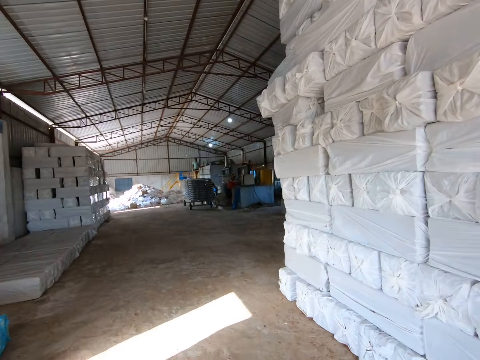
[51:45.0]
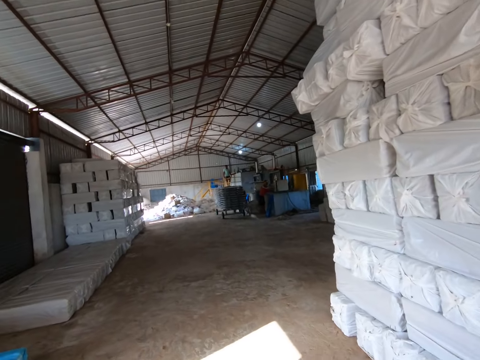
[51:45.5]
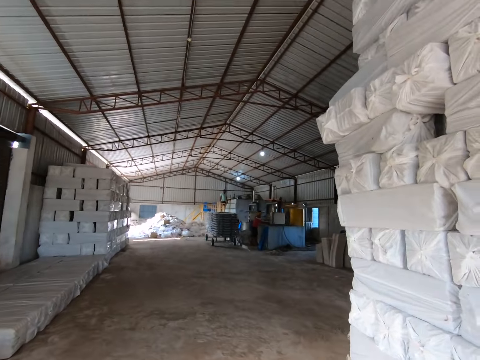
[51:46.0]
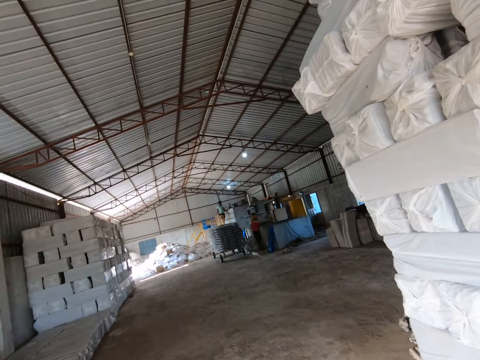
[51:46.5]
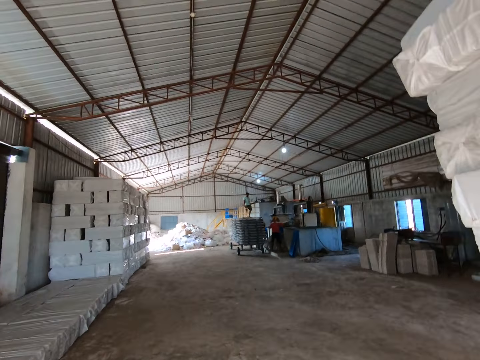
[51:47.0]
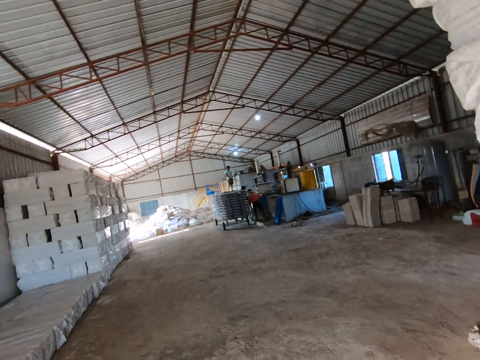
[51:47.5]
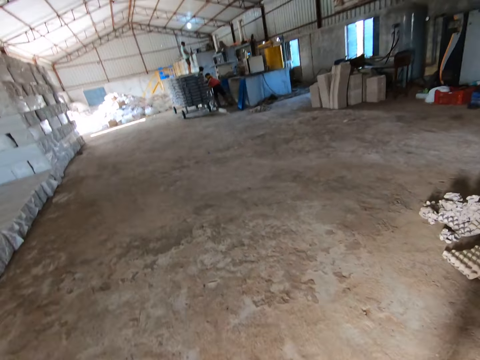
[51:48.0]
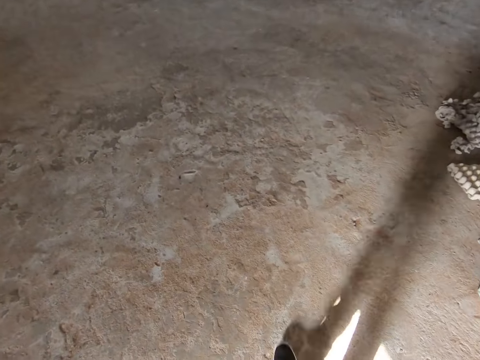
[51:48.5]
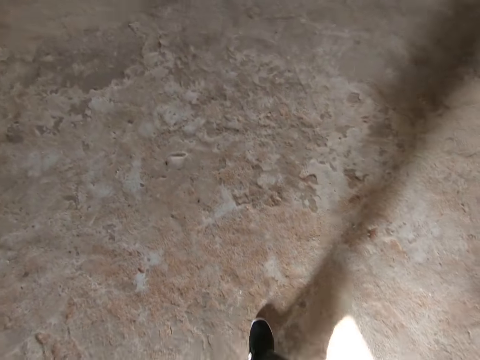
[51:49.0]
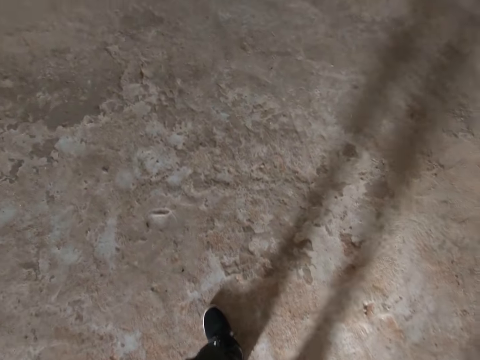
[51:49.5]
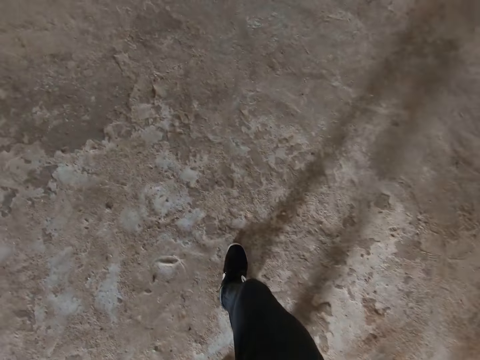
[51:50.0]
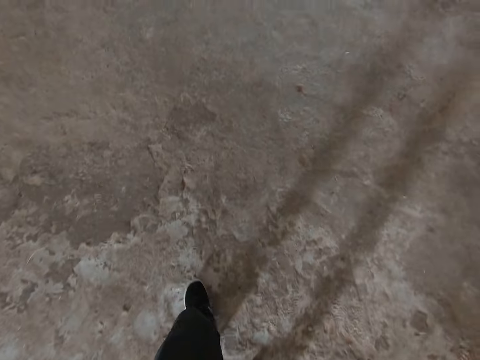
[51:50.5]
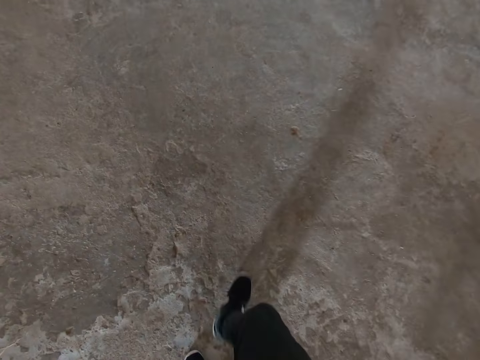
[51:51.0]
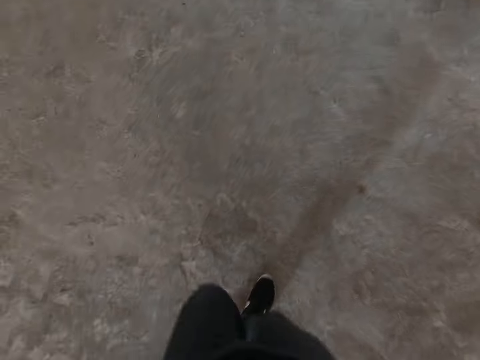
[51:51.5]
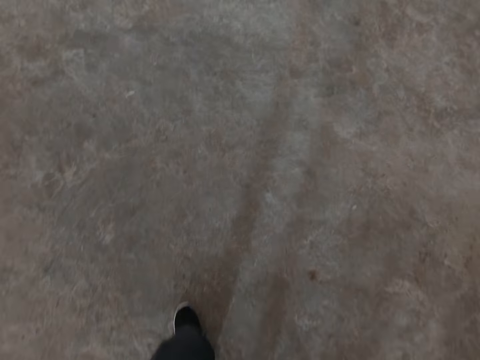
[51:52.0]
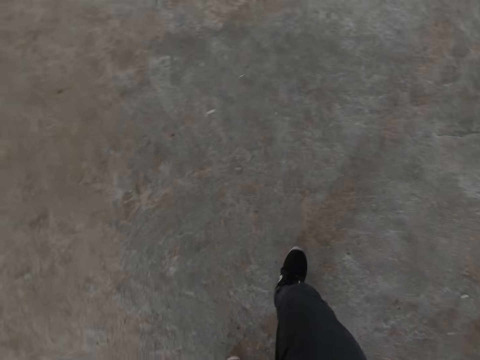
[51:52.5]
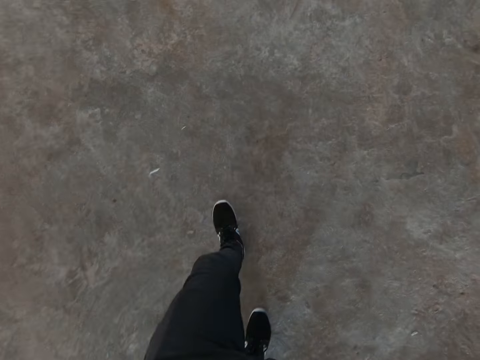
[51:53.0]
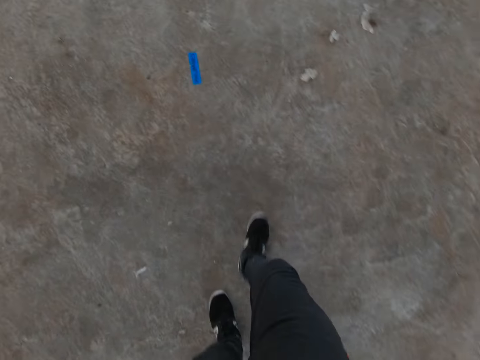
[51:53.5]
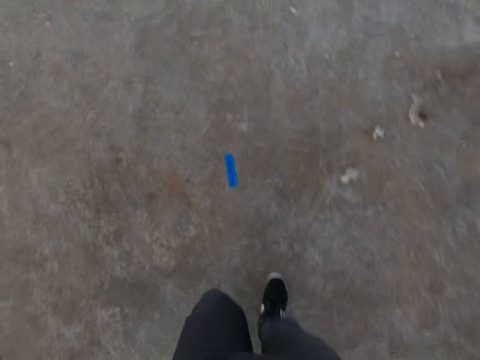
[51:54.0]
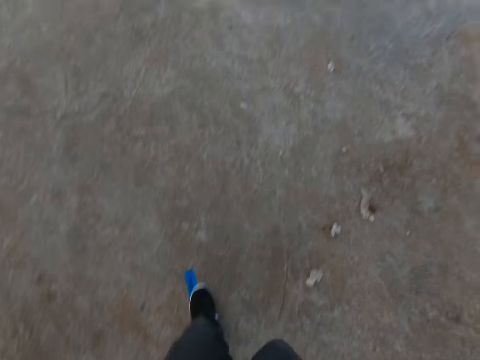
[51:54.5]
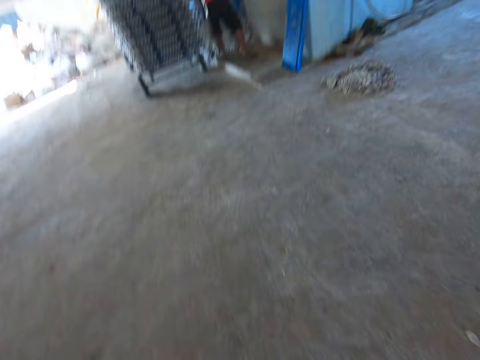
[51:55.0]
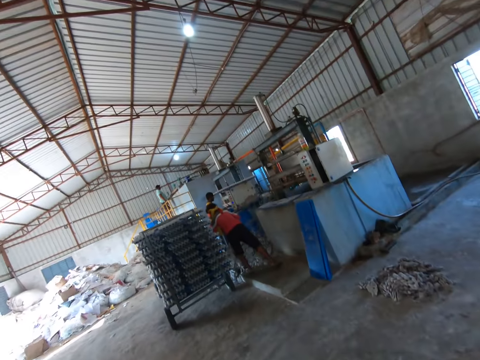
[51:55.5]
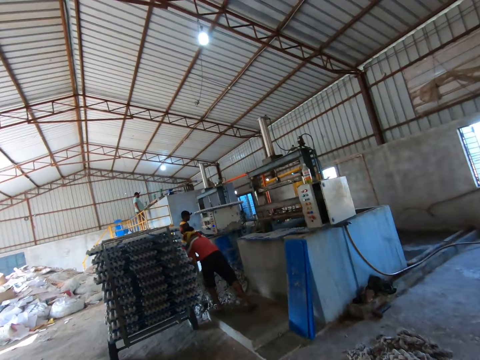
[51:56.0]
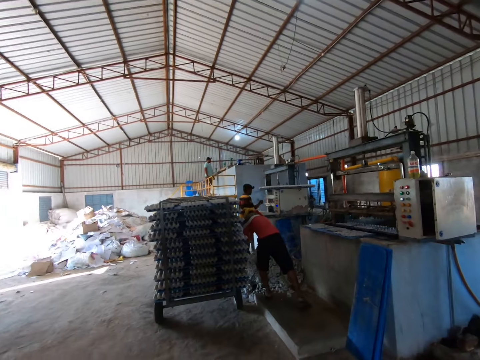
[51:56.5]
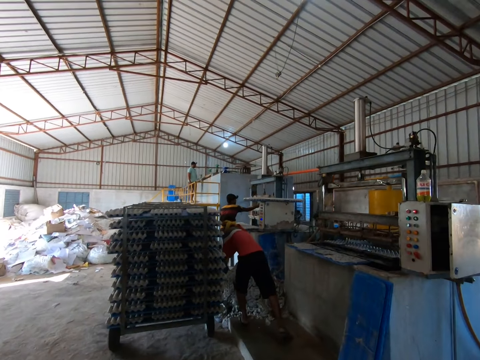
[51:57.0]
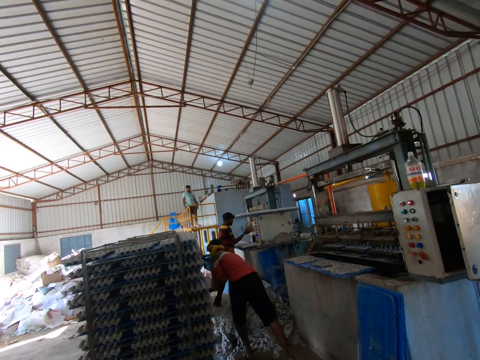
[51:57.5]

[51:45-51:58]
A man operates an egg tray machine with his right hand.

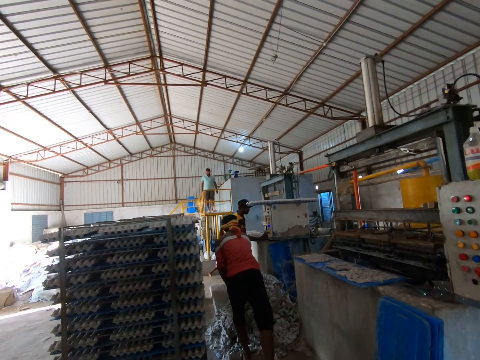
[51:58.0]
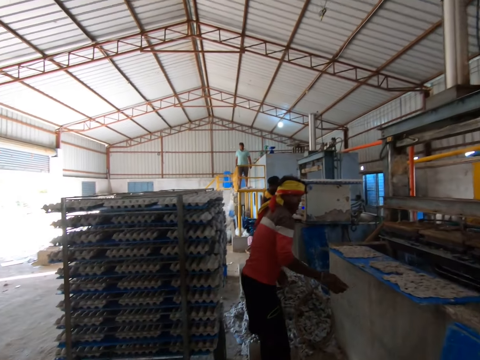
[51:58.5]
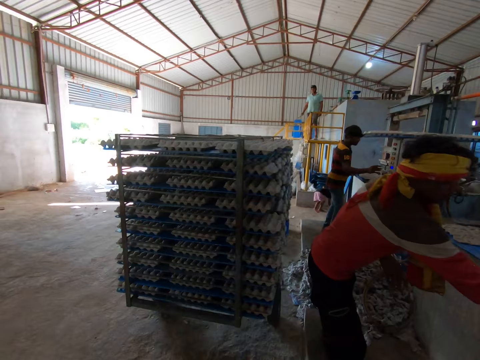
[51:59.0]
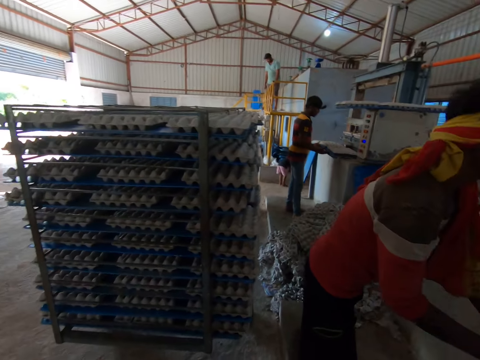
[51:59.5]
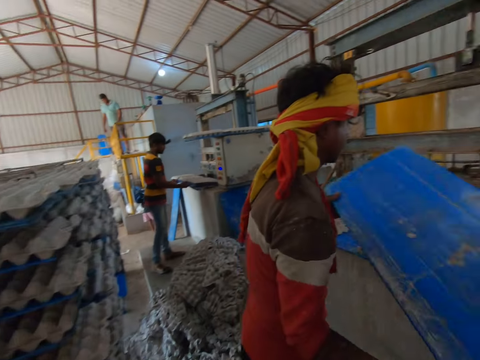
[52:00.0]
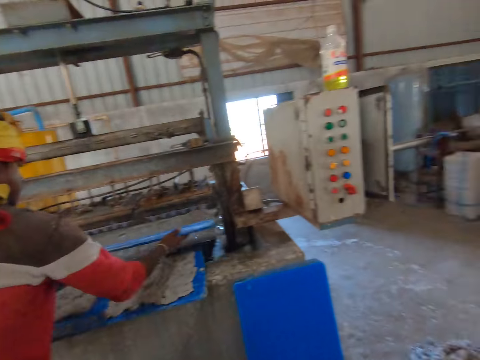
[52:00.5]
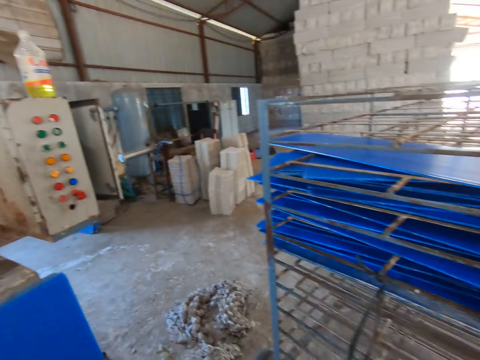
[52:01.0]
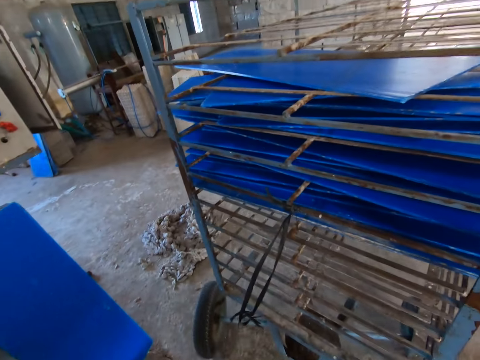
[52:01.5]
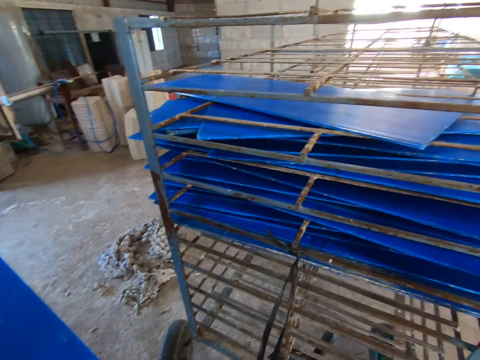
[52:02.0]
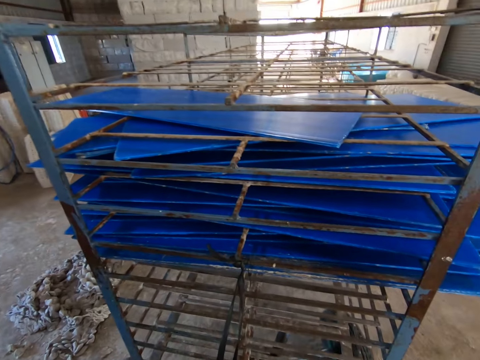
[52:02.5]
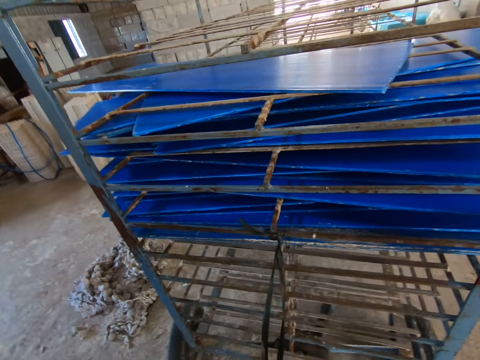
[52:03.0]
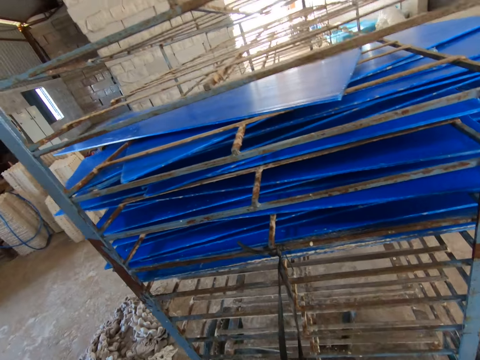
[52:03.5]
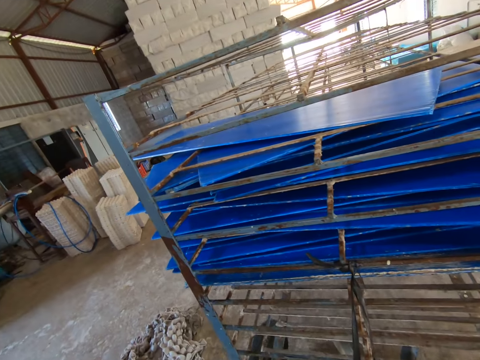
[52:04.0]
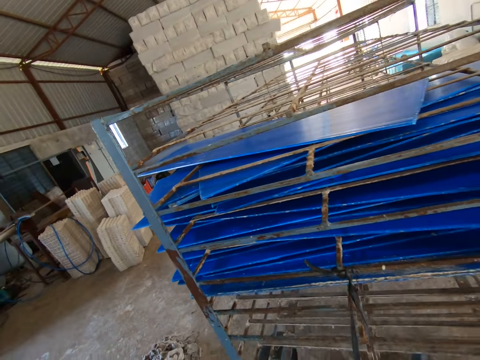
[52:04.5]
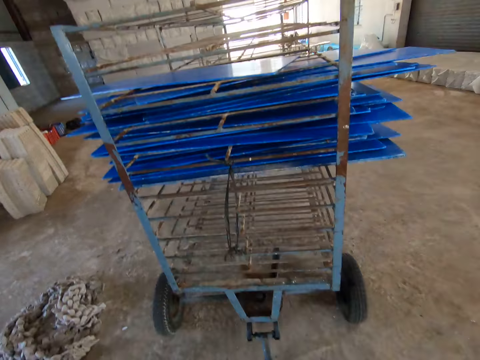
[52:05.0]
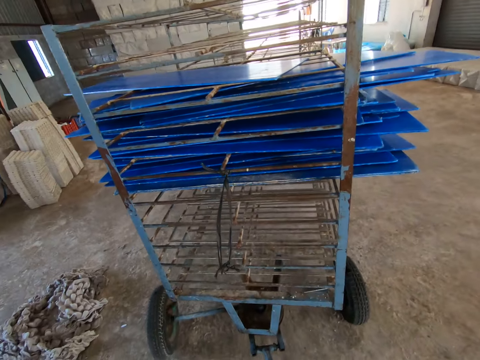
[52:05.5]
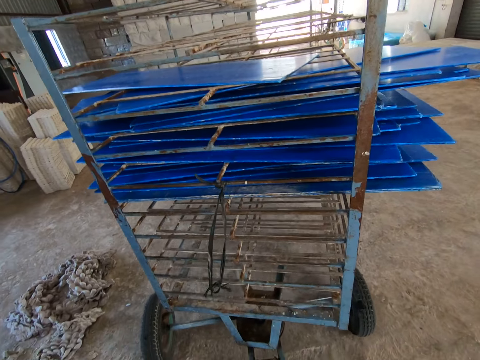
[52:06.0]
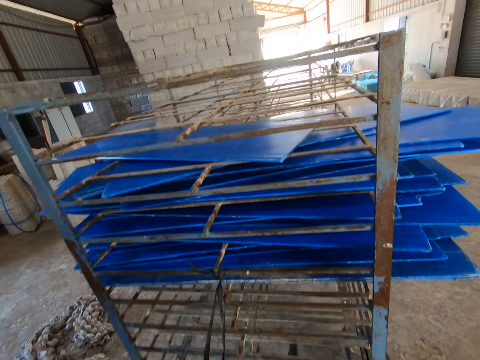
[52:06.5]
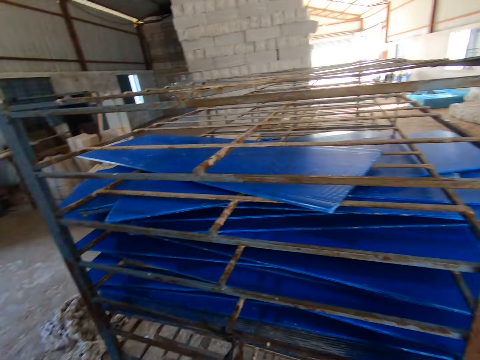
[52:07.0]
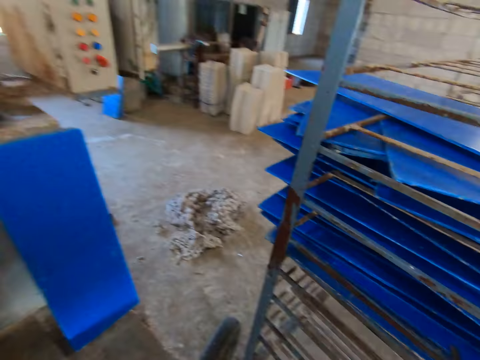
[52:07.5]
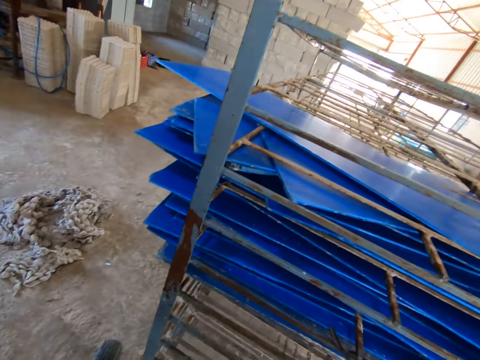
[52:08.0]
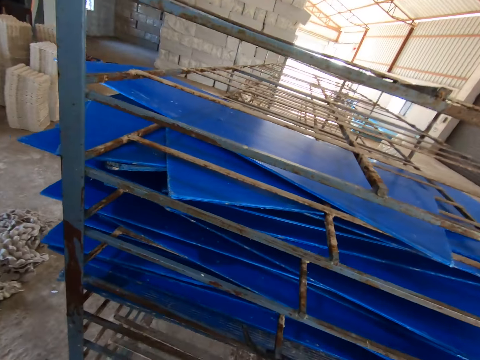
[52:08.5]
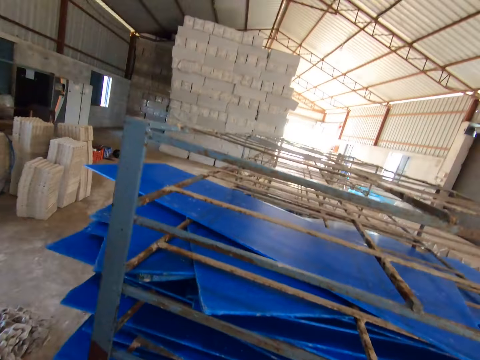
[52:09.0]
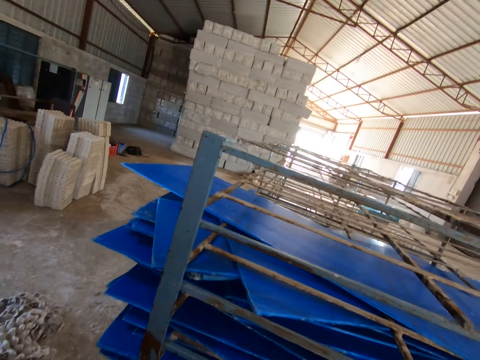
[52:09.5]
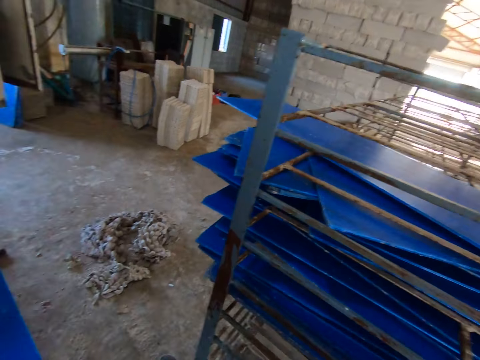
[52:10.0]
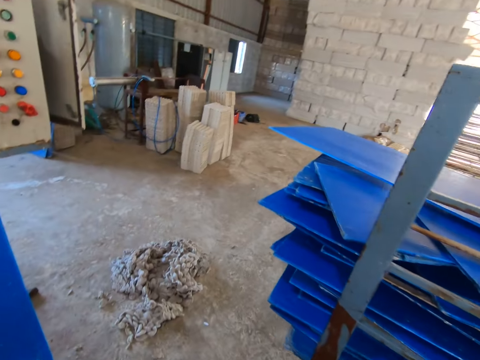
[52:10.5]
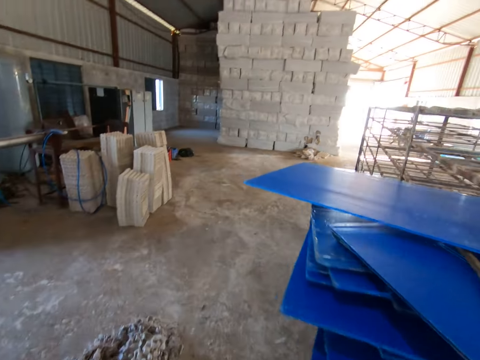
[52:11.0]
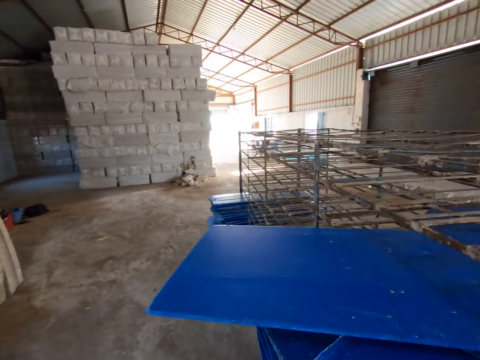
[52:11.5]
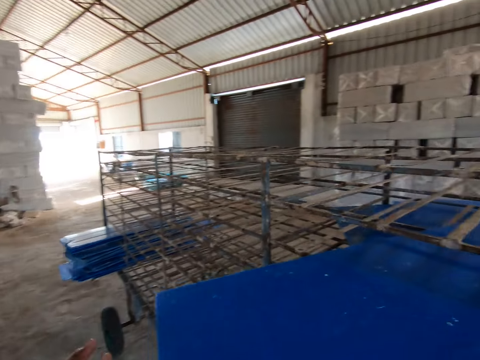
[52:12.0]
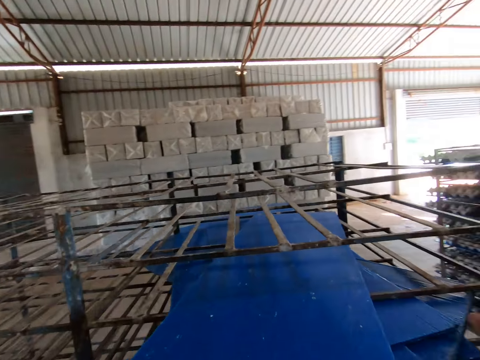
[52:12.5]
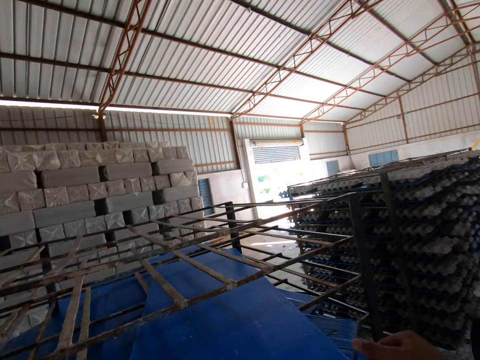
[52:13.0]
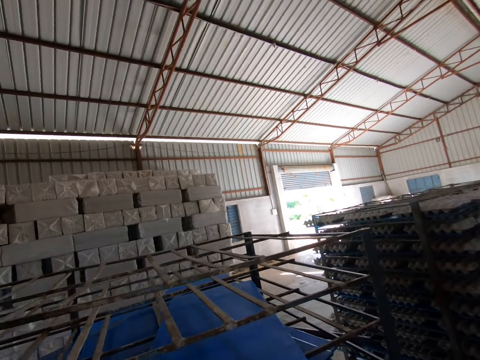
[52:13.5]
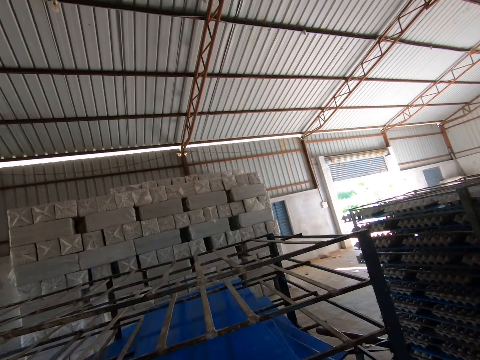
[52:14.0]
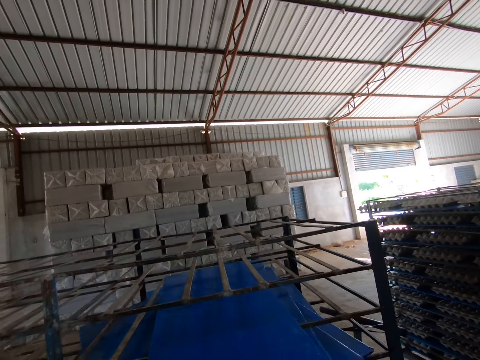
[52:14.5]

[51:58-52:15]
A man picks up a PVC sheet from the floor with both hands. The man puts the PVC sheet in an egg tray machine with both hands. The camera wearer adjusts the rack with the iron handle in both hands. They stare at the rack. They walk around the room. They pack the PVC sheets from the rack with both hands.
